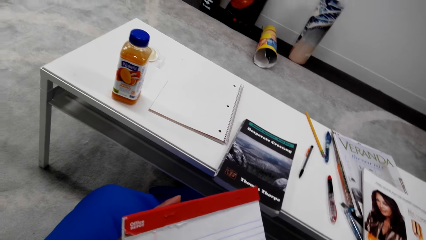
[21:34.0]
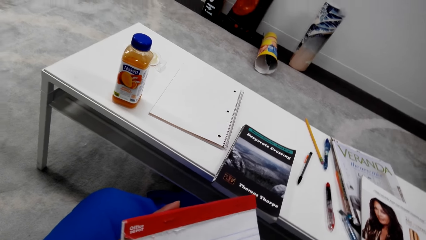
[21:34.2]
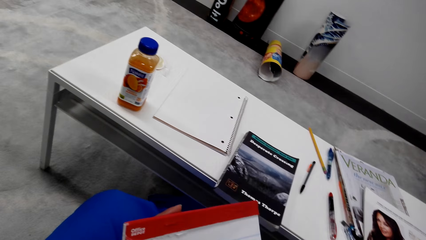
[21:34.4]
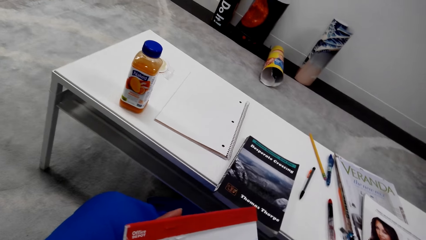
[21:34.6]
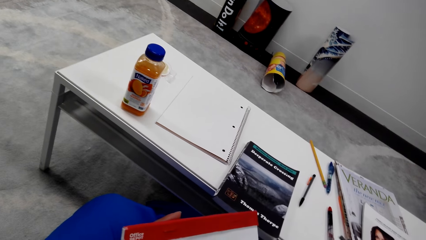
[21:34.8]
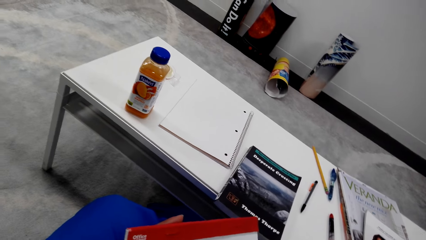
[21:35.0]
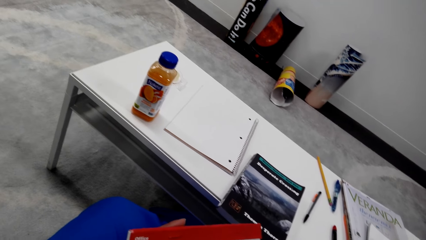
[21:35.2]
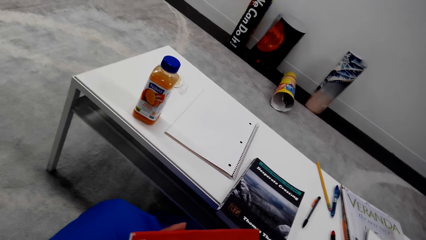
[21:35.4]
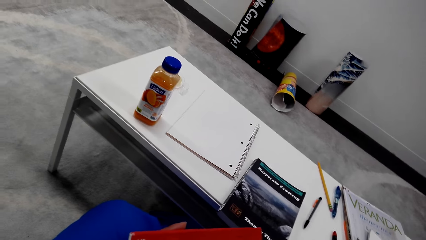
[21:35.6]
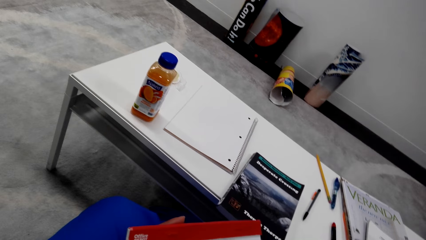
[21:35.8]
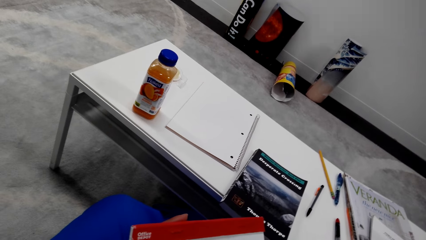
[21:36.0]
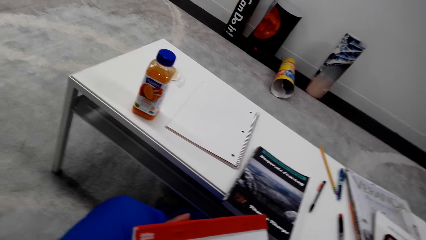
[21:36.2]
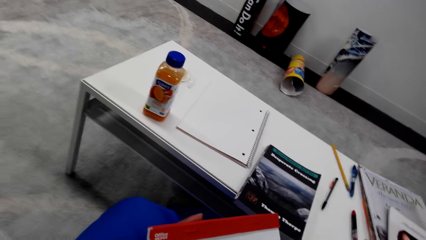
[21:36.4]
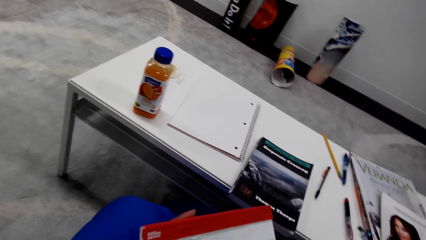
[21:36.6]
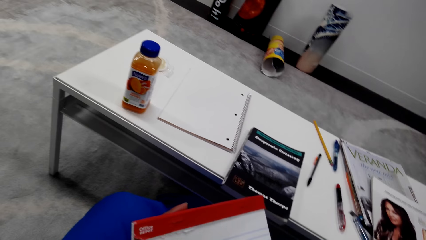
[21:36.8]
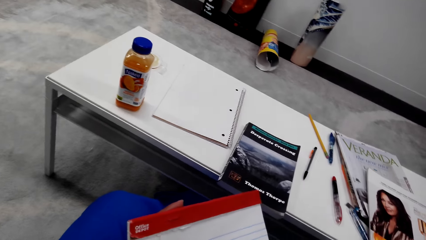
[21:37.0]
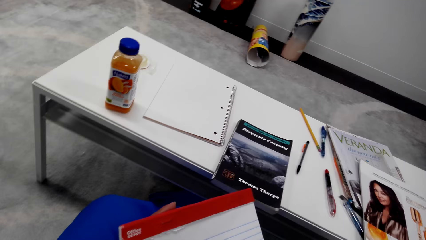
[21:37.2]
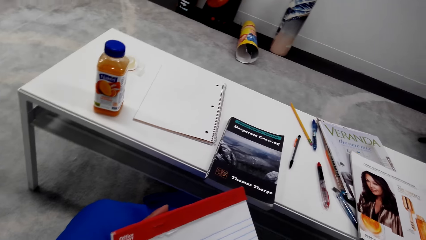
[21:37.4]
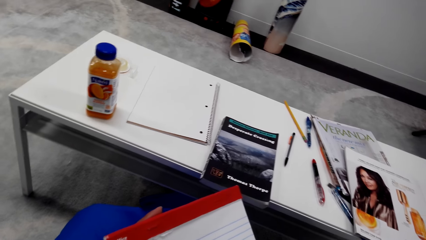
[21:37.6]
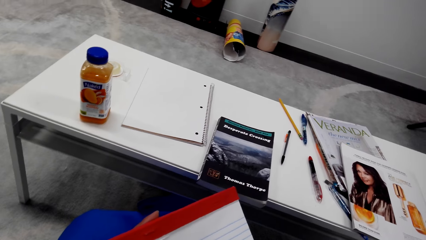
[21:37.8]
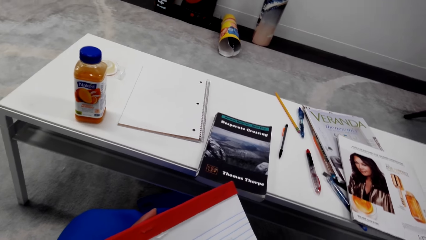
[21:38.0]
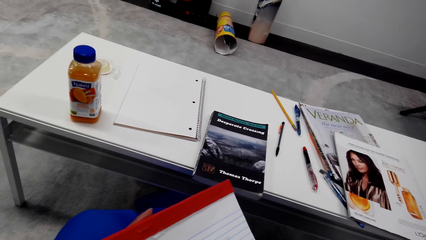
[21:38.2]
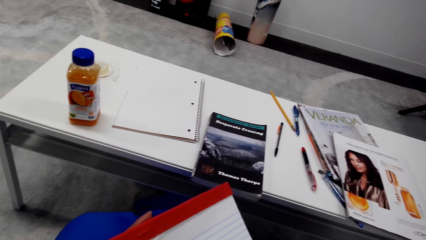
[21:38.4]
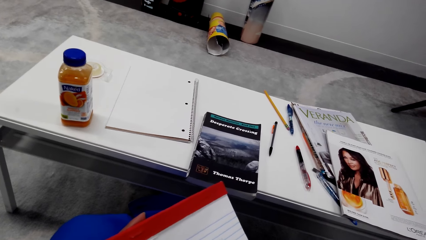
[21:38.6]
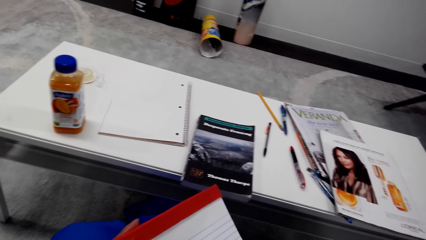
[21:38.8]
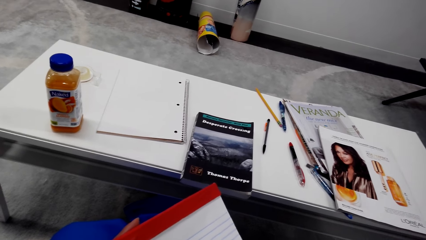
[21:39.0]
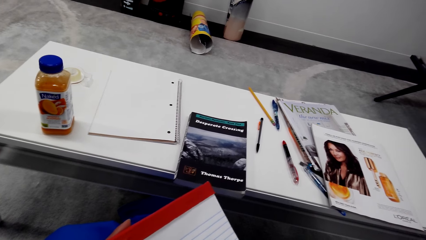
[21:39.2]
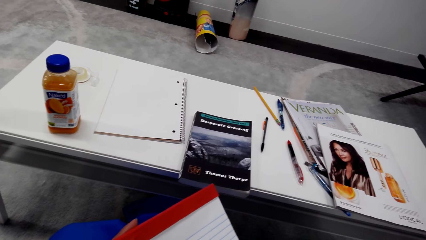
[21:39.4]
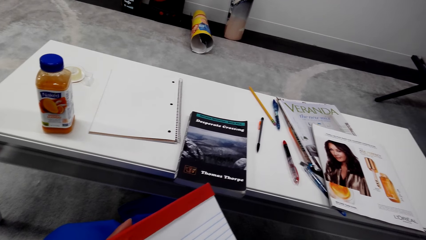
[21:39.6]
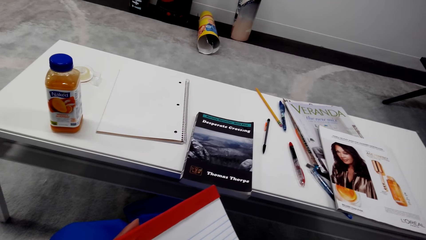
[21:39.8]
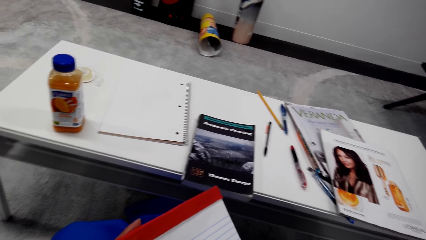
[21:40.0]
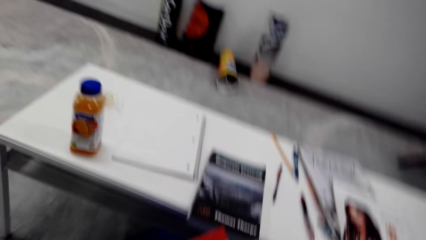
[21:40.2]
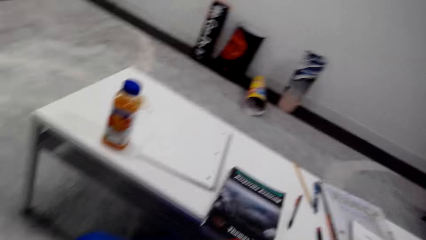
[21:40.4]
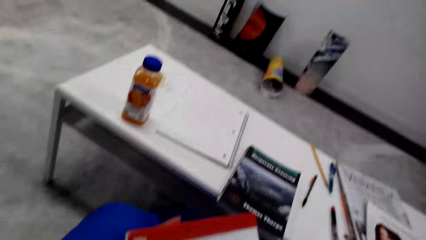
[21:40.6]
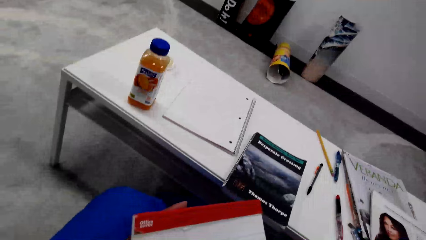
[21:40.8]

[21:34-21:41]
The camera wearer draws on the book with a pencil.

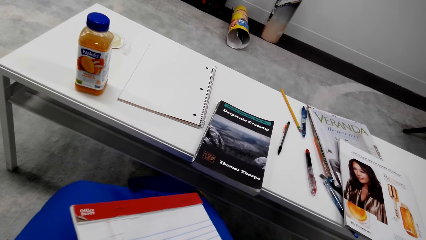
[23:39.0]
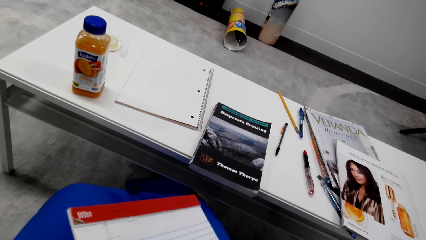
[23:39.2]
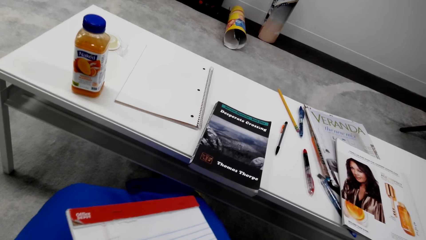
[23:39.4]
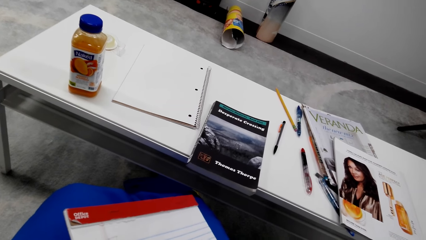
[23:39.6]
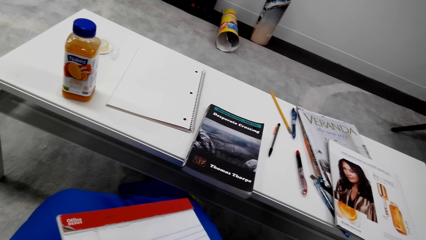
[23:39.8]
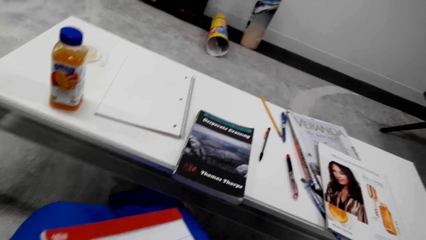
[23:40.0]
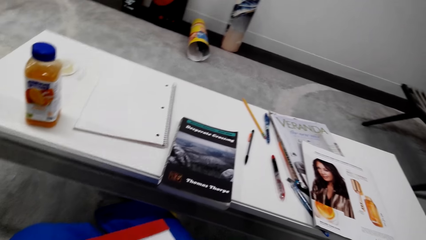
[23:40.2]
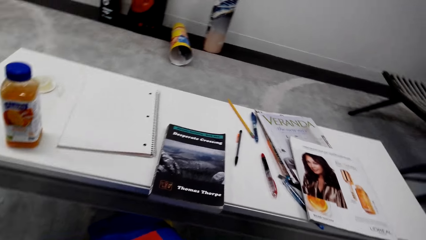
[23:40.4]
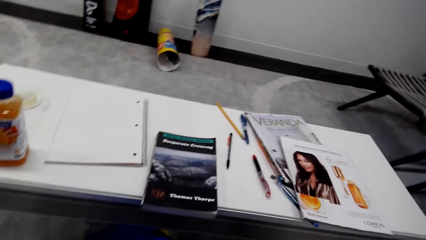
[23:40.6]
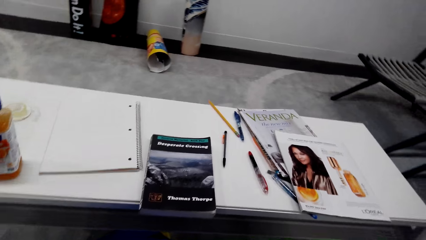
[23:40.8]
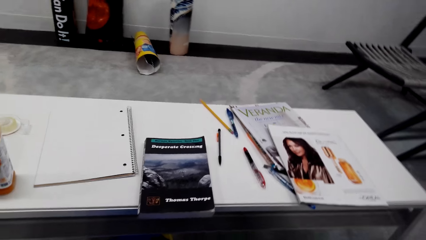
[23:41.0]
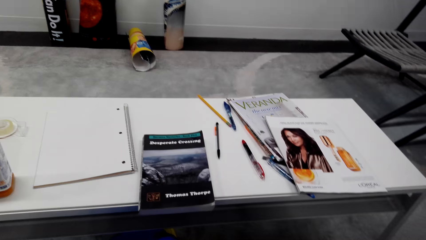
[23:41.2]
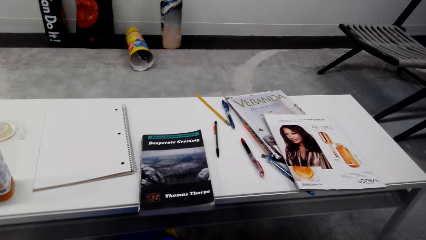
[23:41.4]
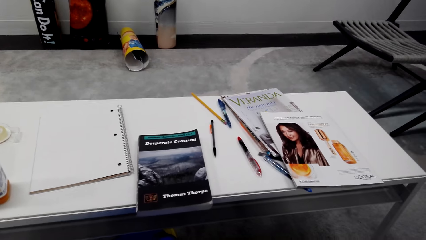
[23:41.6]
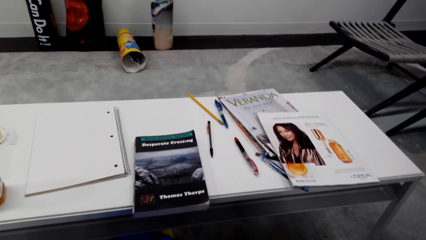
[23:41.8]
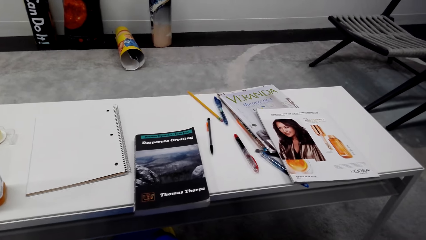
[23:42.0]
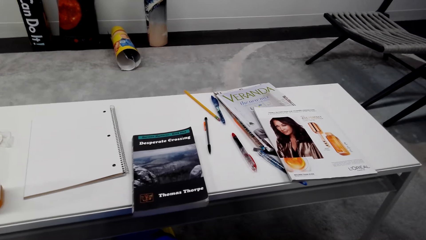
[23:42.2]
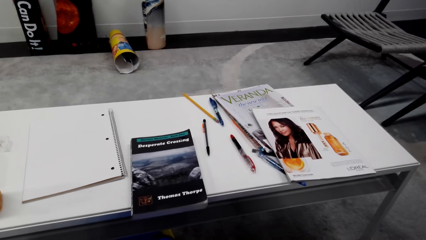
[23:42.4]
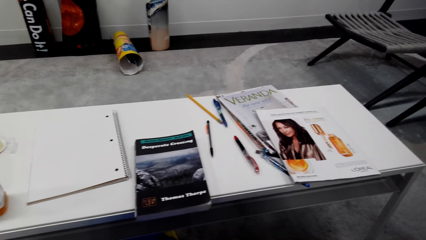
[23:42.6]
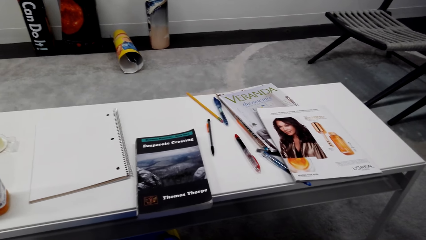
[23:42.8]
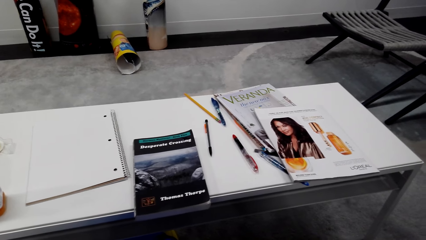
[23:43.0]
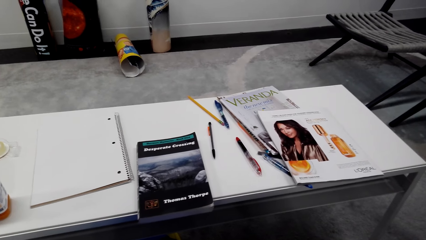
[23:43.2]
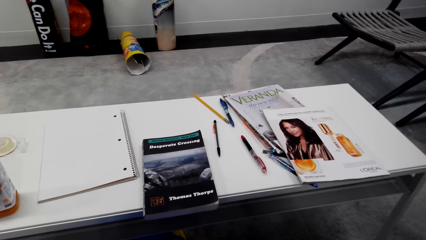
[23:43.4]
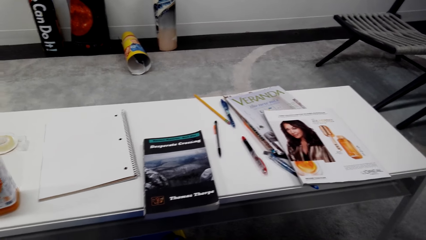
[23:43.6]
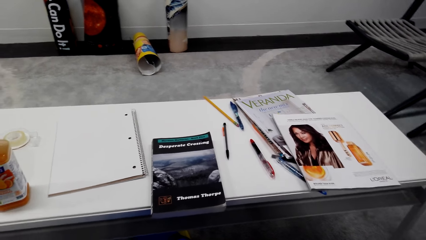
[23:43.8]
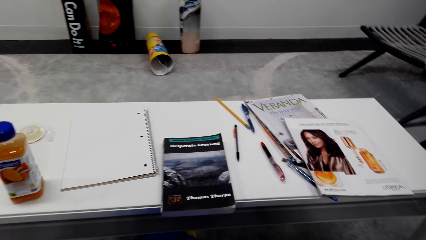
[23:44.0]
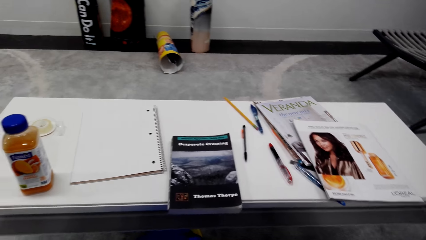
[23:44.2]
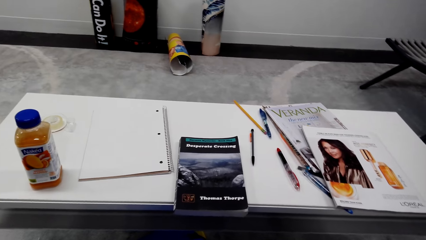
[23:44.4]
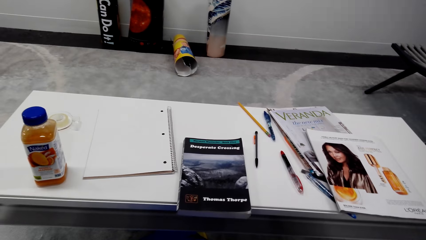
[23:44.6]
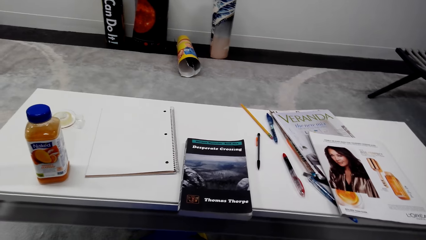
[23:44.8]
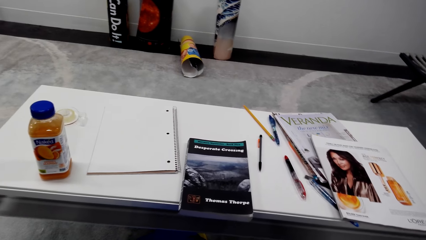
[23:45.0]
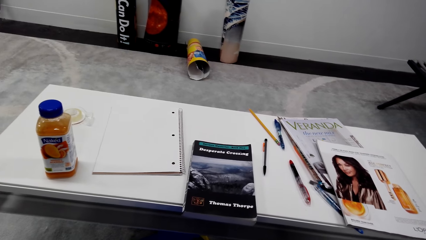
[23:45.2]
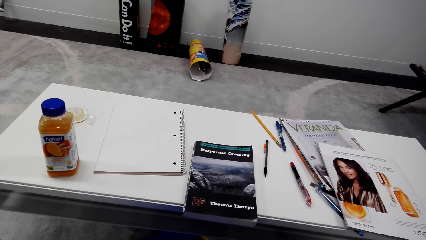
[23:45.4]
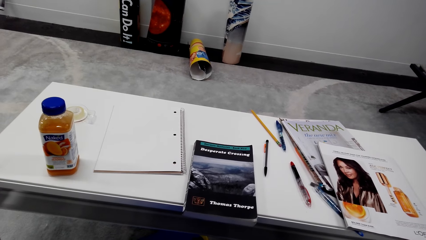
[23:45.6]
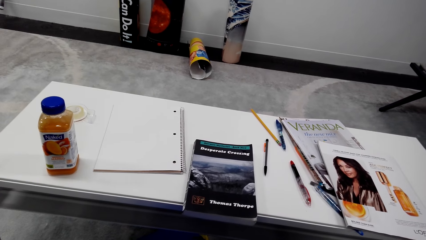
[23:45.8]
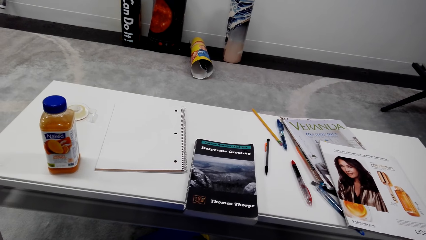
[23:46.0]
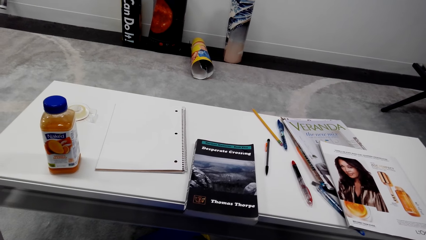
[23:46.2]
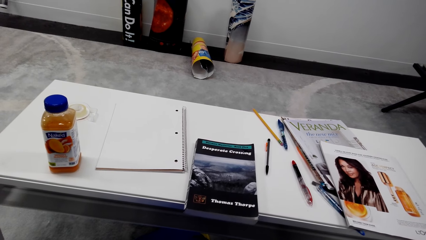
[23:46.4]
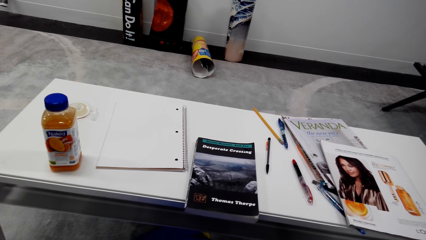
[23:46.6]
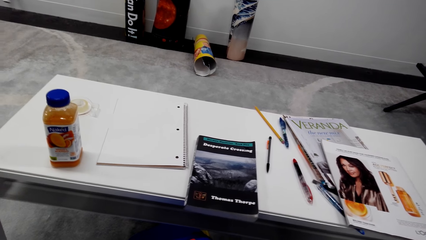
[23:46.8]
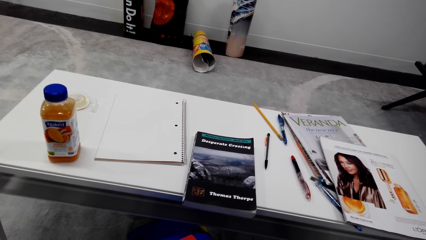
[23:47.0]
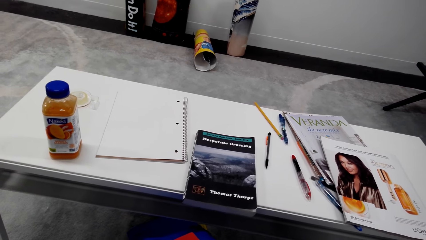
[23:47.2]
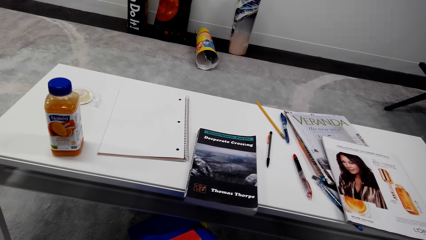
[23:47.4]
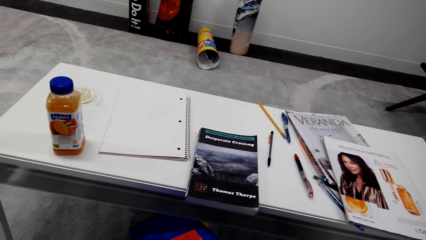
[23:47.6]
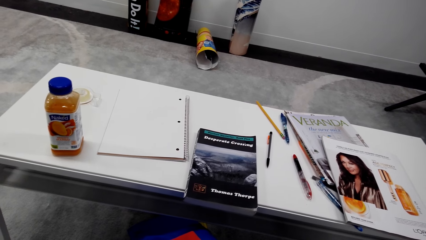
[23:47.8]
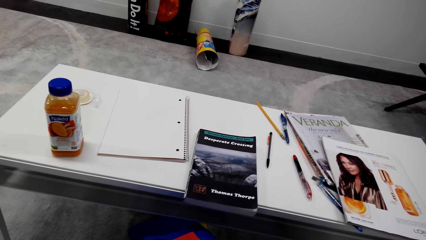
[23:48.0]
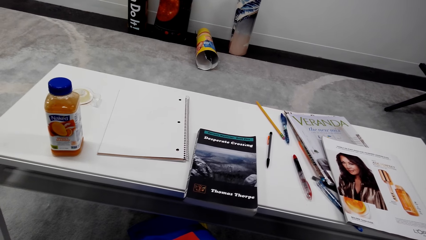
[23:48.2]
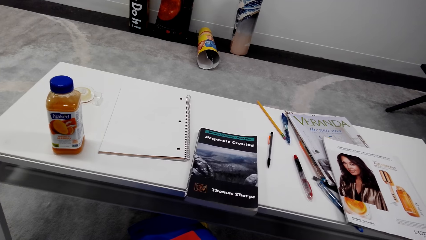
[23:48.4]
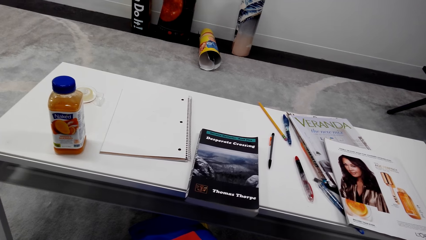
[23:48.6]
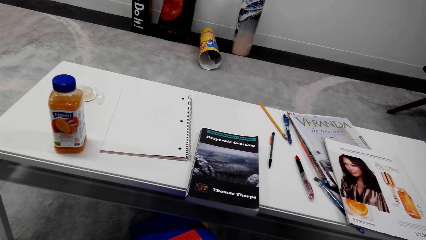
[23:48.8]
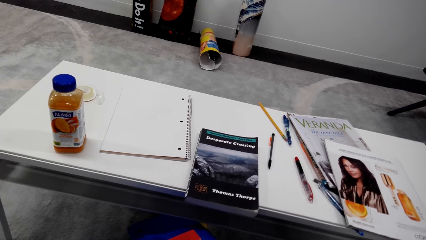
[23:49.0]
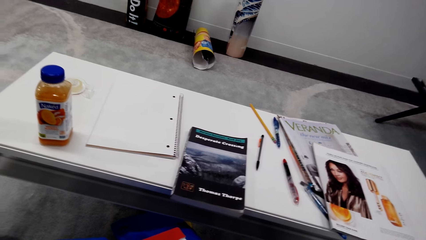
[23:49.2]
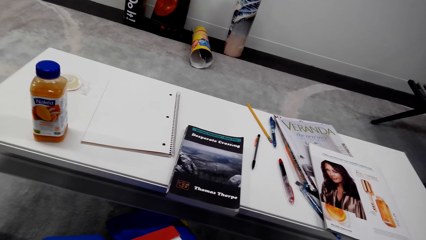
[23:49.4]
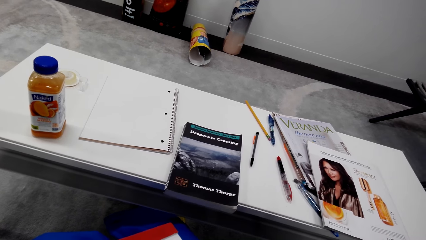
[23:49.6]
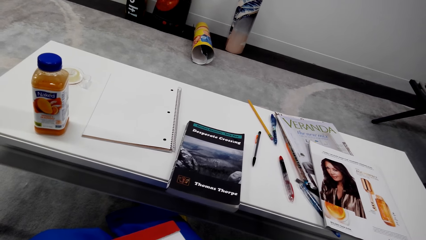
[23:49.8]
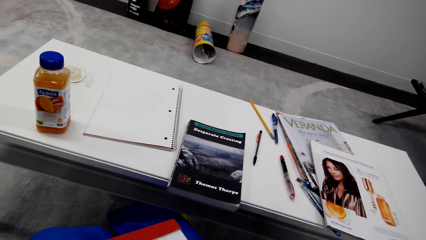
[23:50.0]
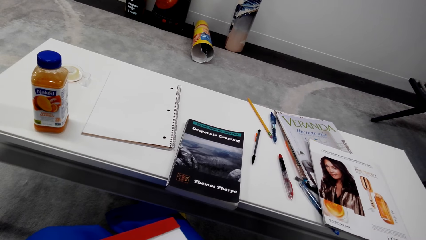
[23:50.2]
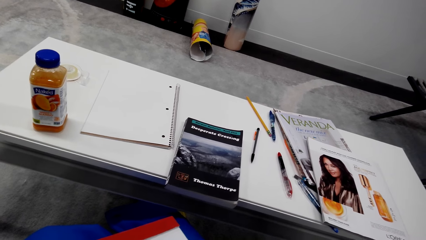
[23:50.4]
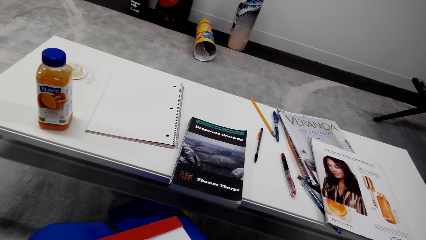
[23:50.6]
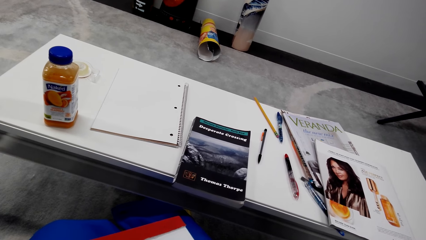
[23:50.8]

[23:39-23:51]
The camera wearer looks forward.
